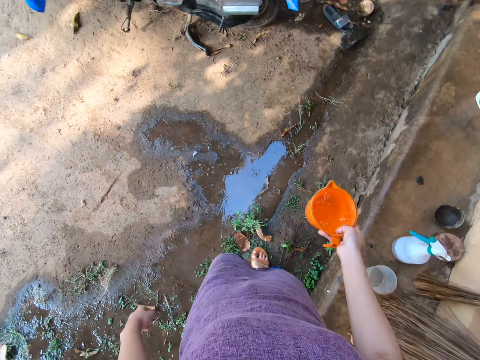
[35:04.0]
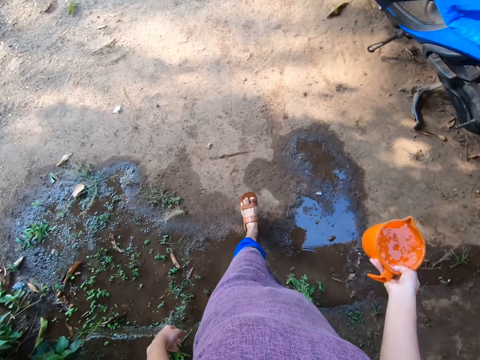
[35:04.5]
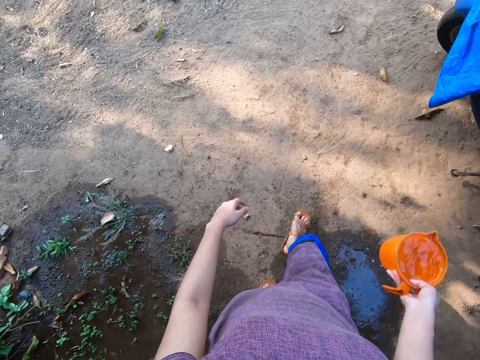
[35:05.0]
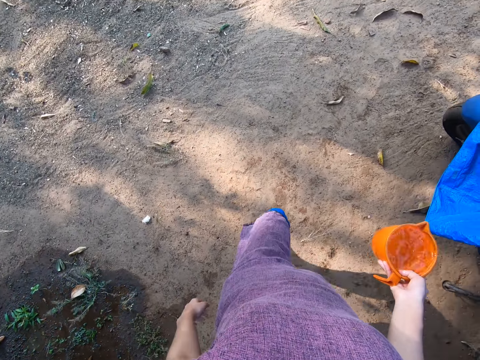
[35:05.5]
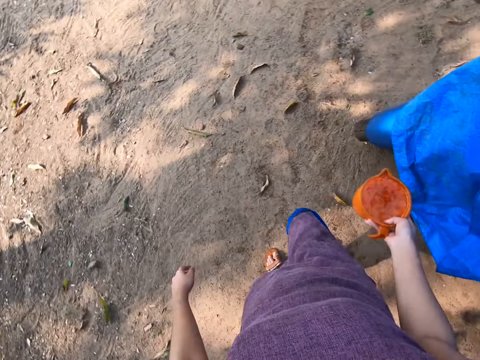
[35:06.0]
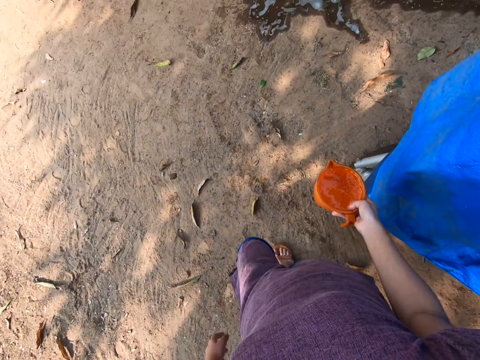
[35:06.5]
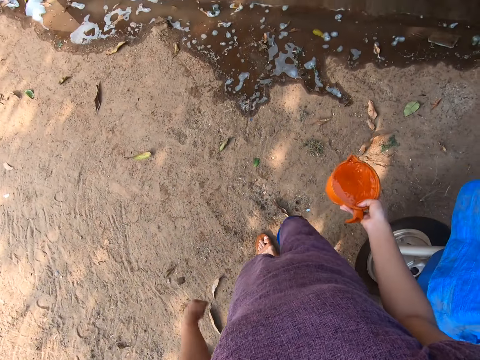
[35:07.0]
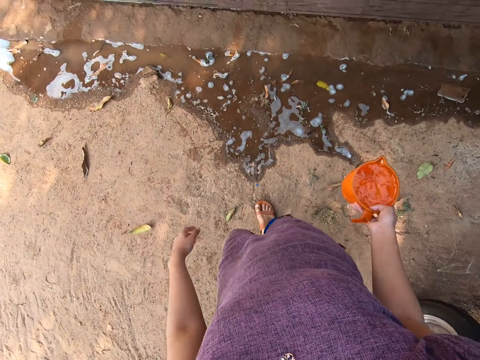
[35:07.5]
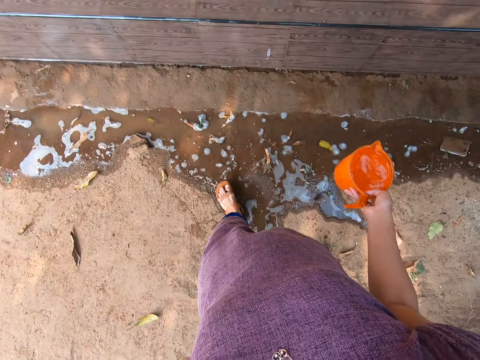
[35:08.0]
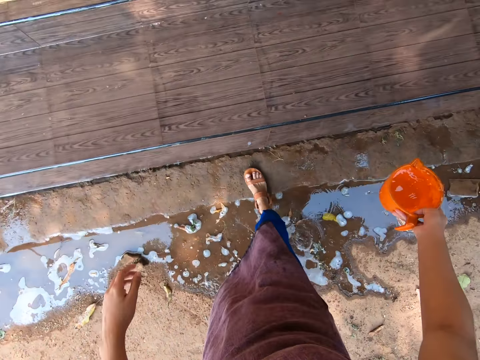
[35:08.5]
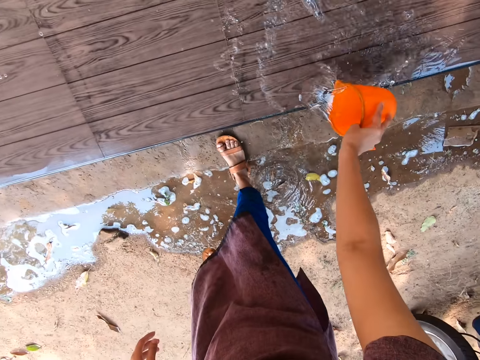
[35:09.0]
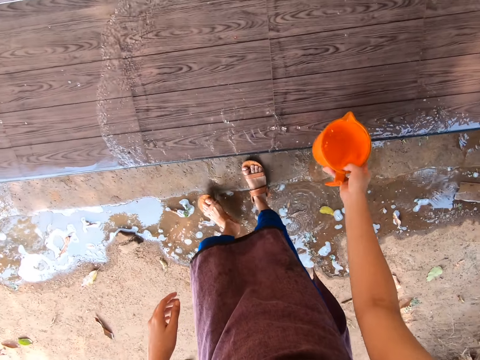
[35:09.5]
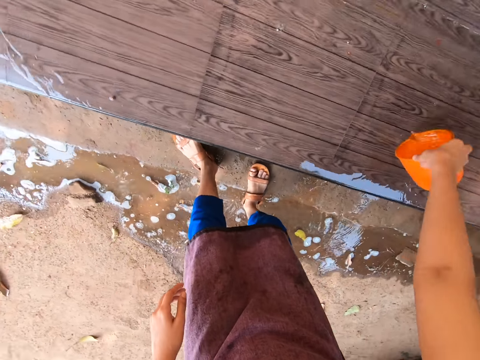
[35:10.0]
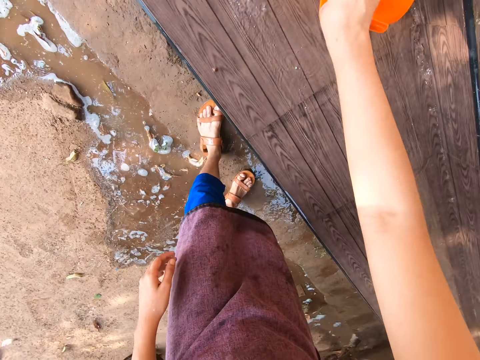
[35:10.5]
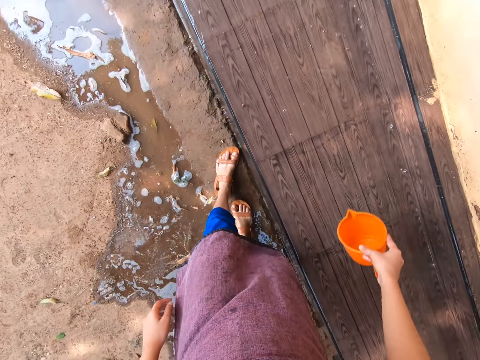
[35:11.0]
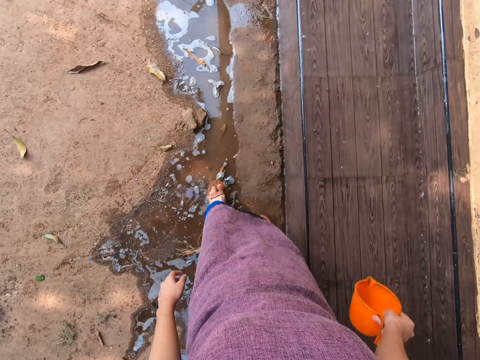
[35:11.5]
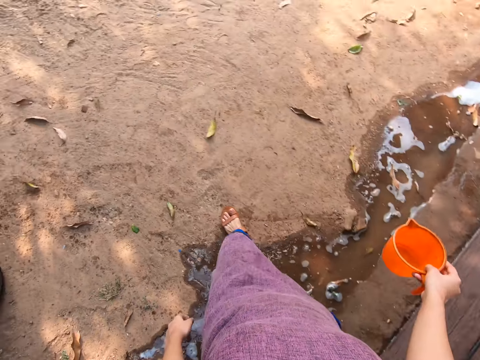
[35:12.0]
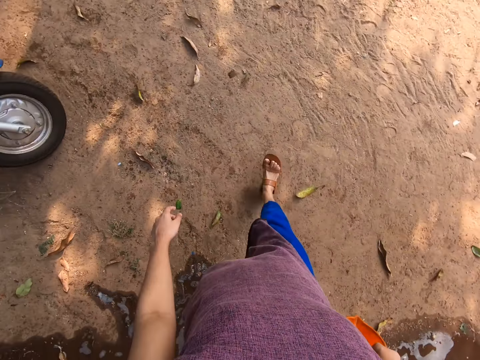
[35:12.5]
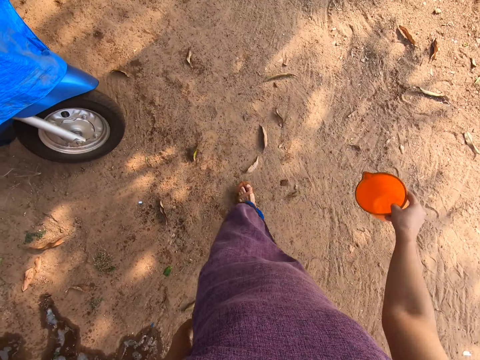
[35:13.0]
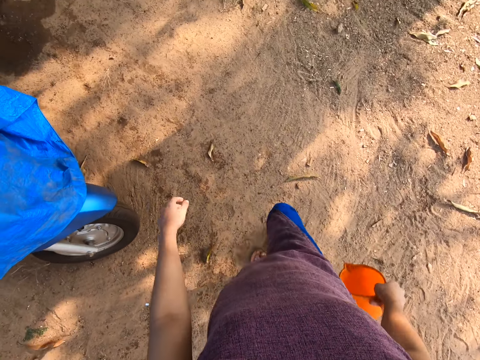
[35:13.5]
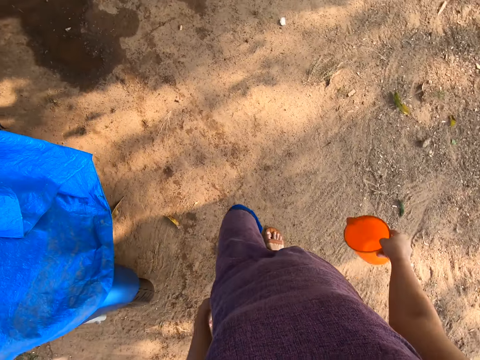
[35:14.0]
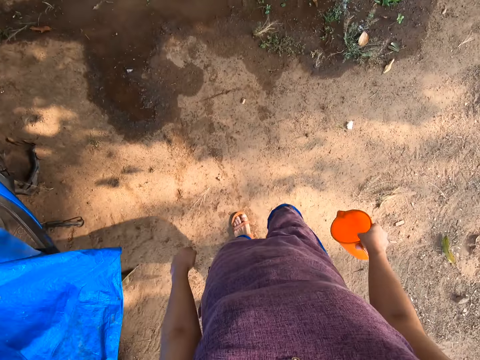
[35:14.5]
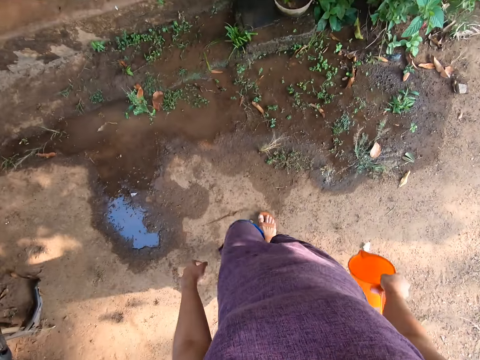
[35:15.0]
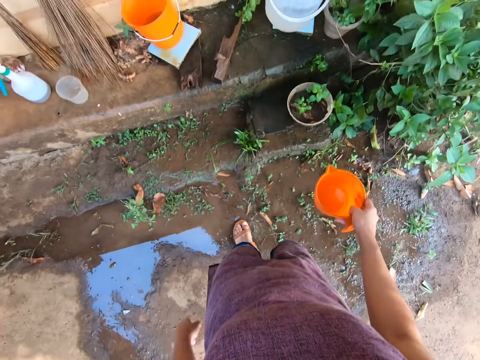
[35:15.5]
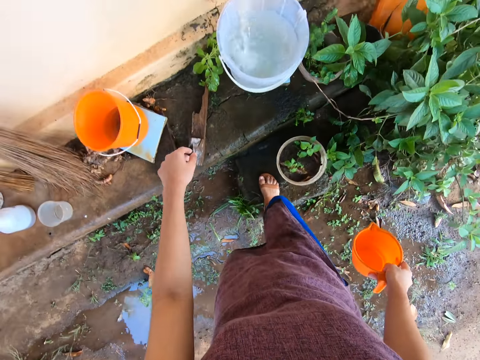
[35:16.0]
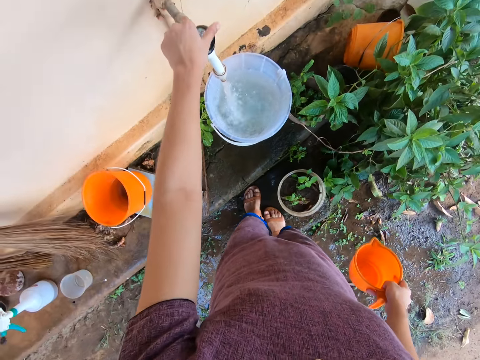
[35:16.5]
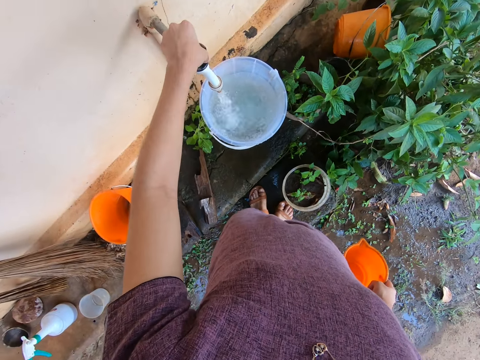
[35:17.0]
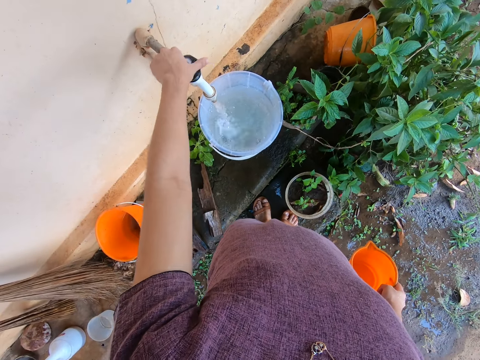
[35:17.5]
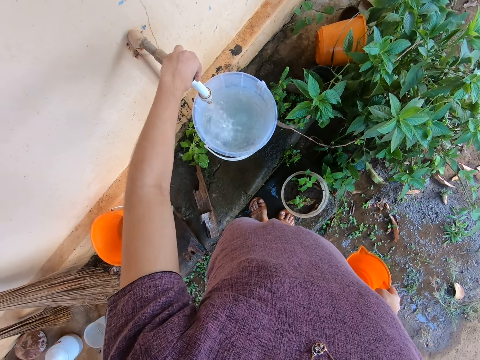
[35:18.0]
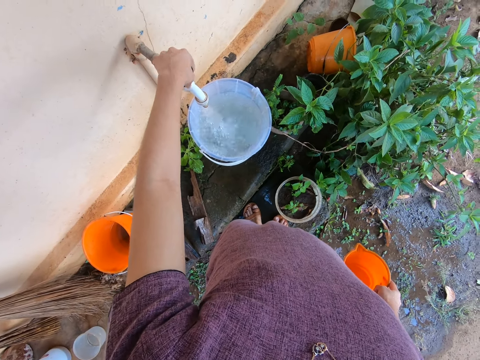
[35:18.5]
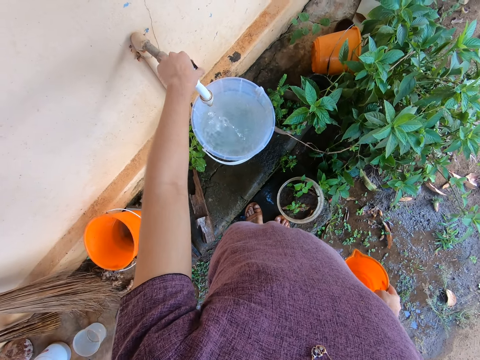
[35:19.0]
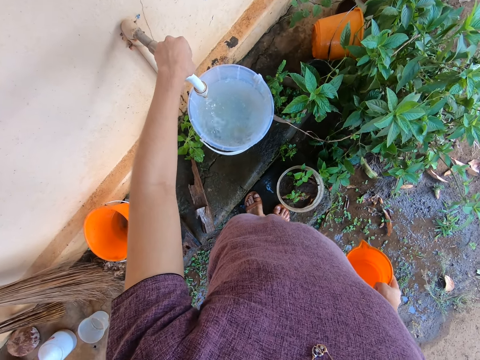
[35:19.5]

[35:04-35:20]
The camera wearer walks around with the jug or cup of water on her right hand. She pours water on the bench with the cup in her right hand. She walks around with the empty jug on her right hand. She closes the tap with her left hand.

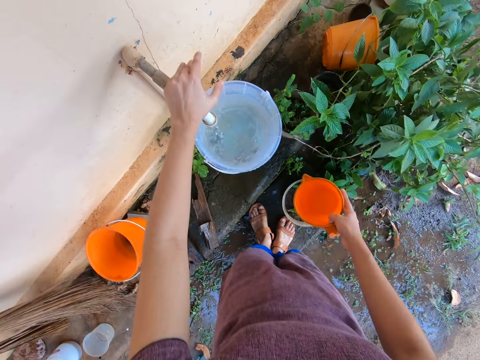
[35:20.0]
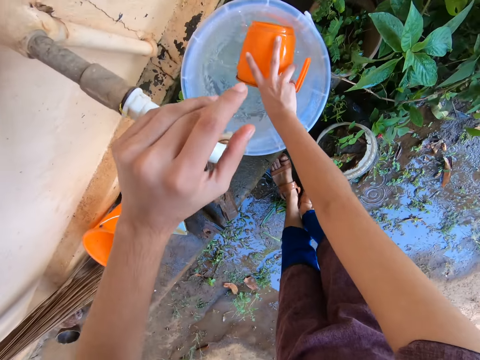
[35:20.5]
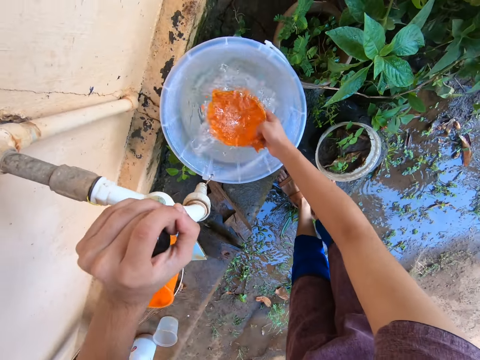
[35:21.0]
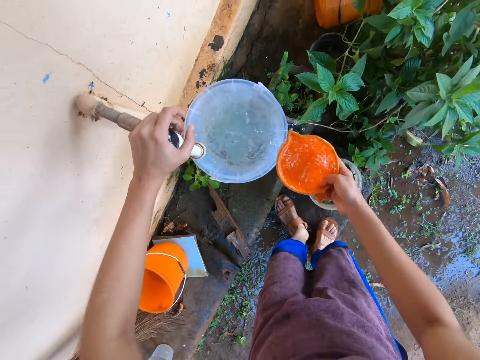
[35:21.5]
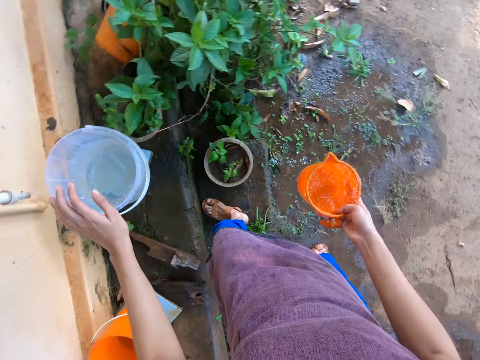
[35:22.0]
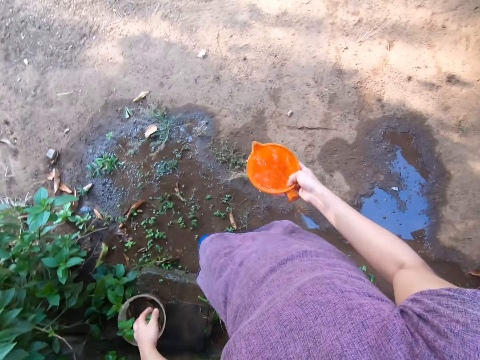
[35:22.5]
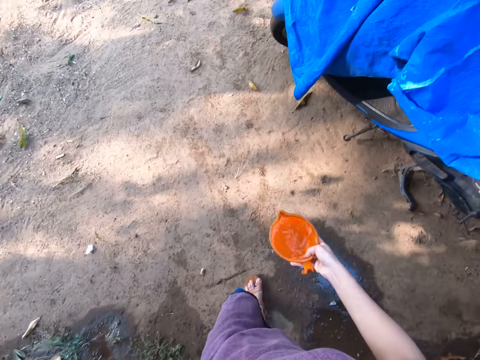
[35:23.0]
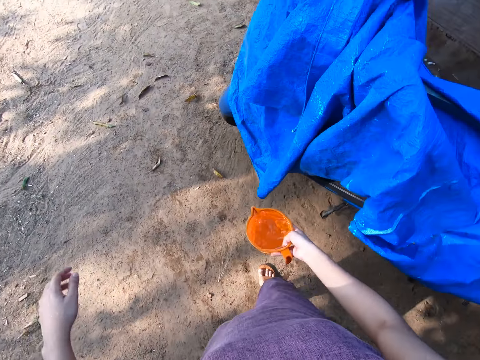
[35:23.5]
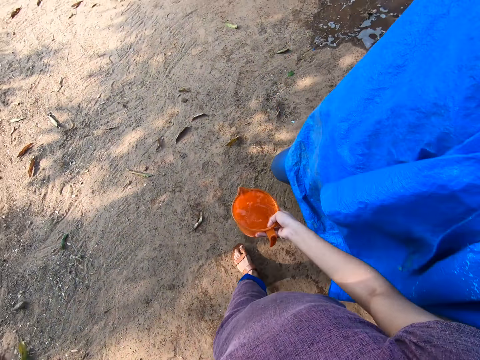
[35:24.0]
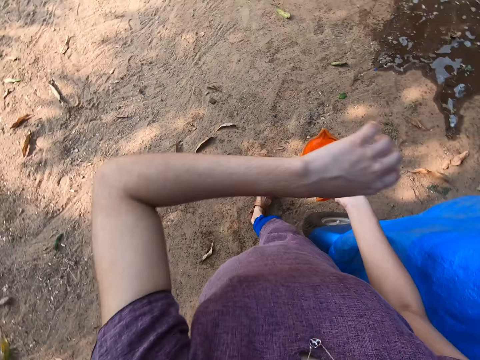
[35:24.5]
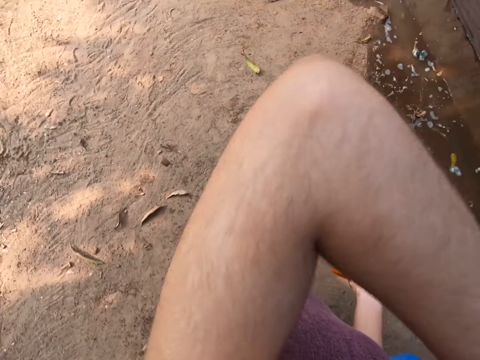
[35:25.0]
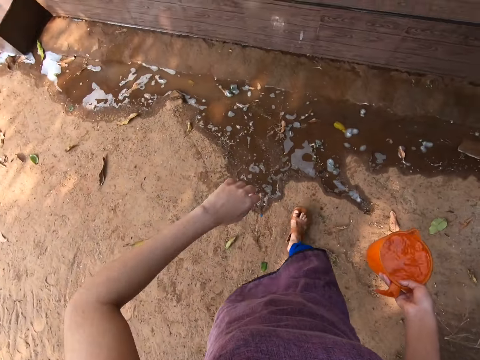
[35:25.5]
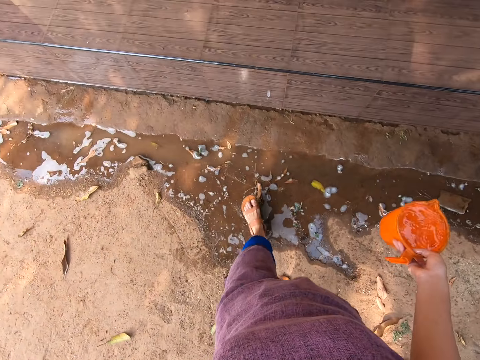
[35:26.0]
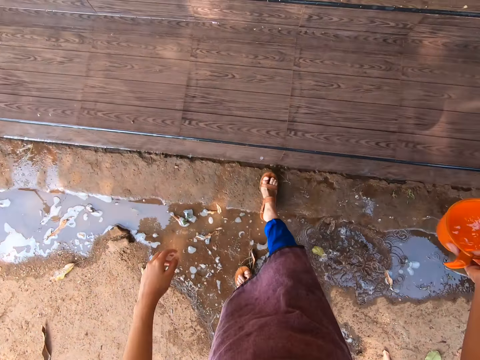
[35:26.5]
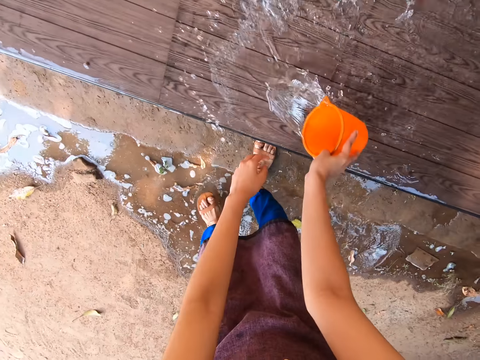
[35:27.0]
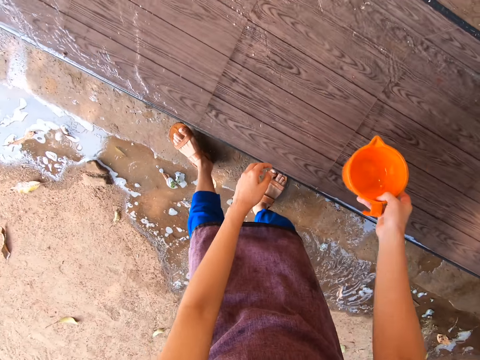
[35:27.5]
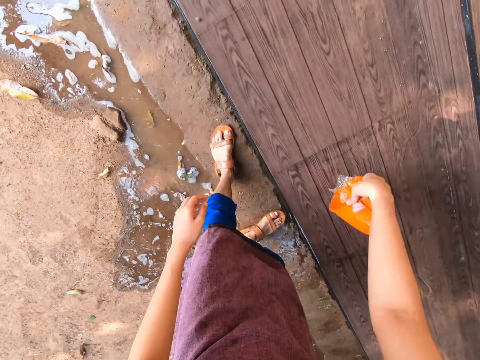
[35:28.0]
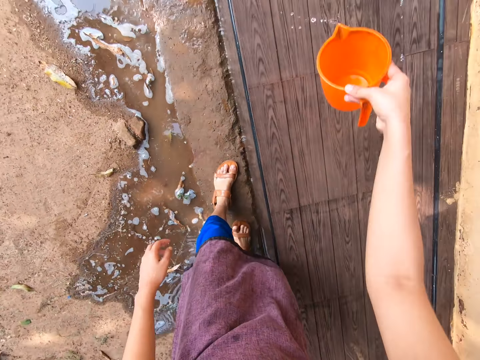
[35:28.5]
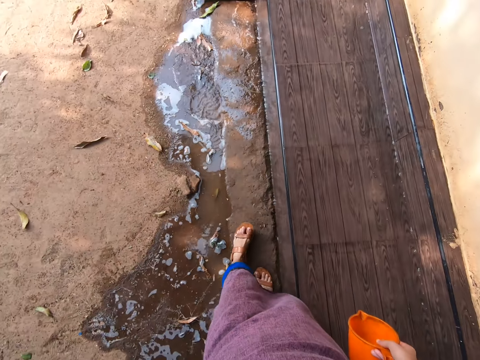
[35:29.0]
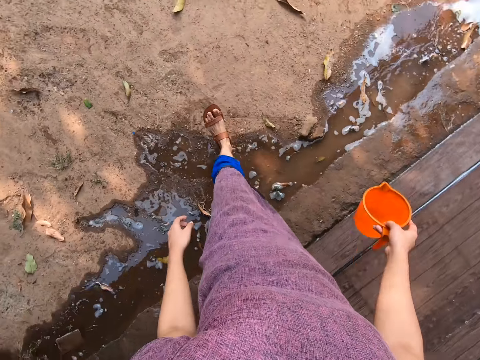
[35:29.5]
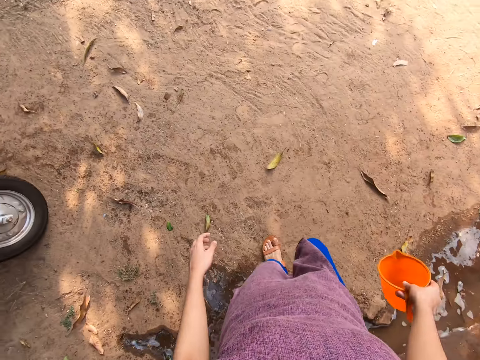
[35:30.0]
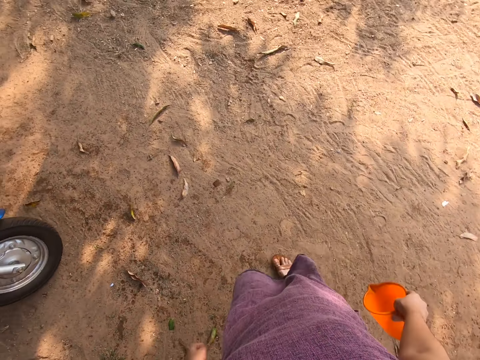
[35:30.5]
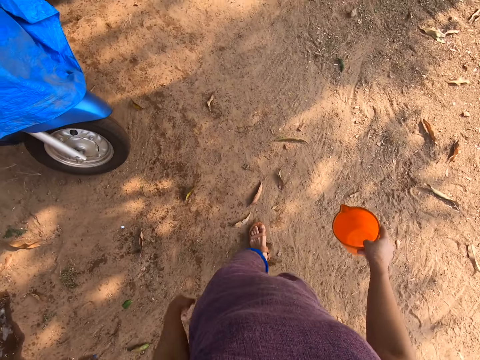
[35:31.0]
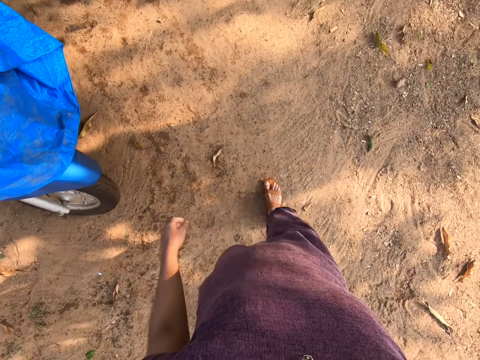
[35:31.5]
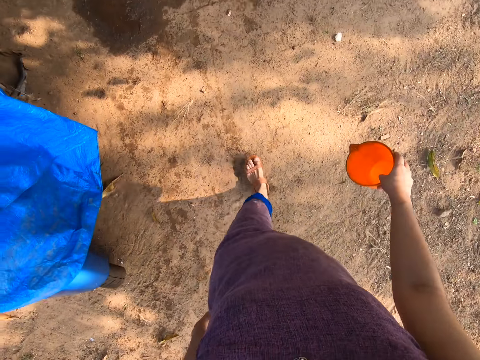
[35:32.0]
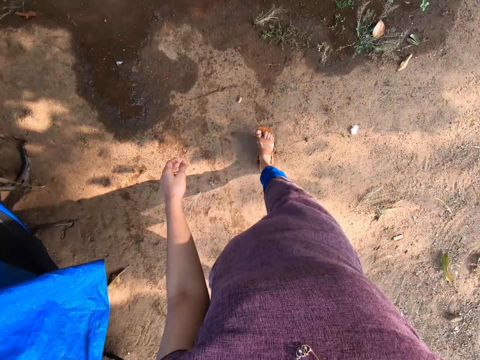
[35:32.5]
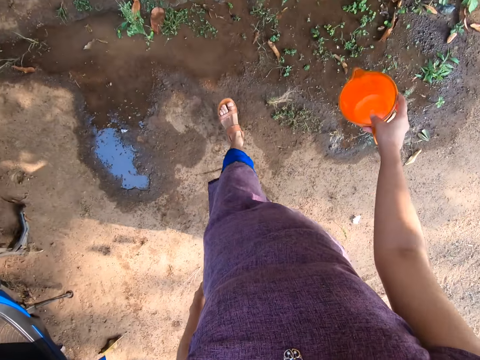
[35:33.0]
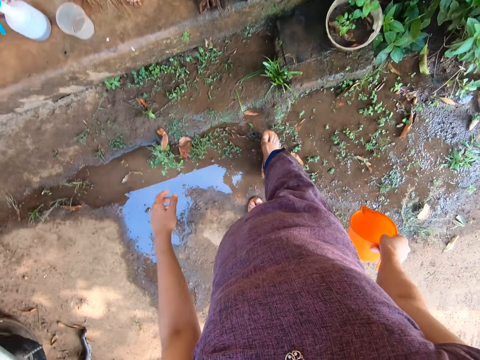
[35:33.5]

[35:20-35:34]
The camera wearer takes water from the bucket on the tap with the cup or jug in her right hand. She walks around with the jug of water on her right hand. She pours water on the bench with the cup in her right hand. She walks around with the empty jug on her right hand.
